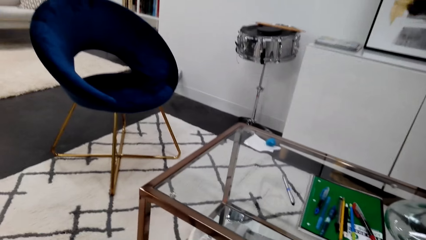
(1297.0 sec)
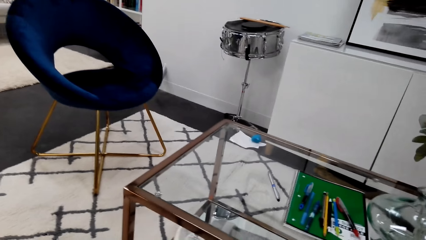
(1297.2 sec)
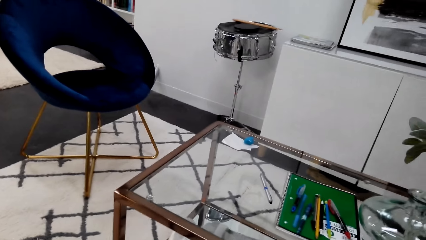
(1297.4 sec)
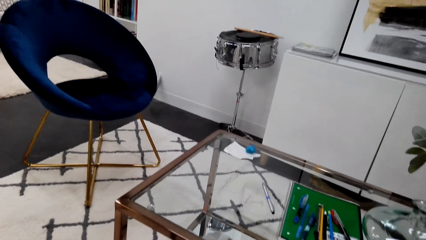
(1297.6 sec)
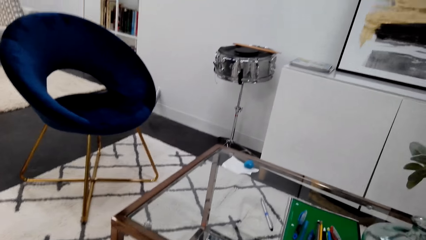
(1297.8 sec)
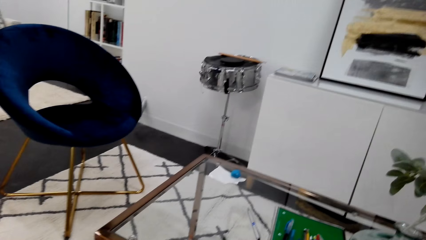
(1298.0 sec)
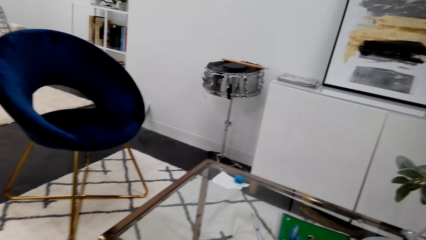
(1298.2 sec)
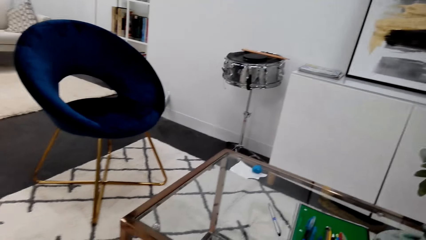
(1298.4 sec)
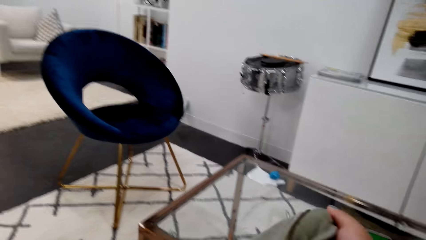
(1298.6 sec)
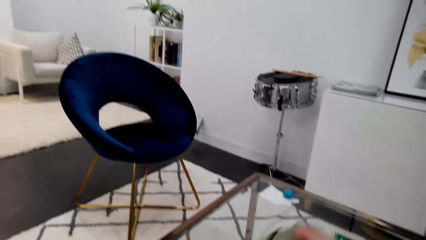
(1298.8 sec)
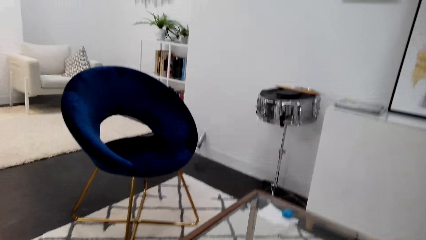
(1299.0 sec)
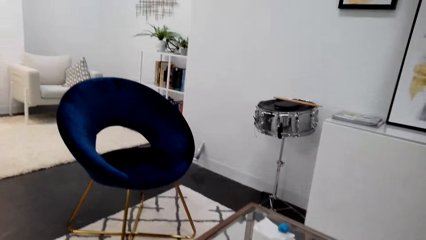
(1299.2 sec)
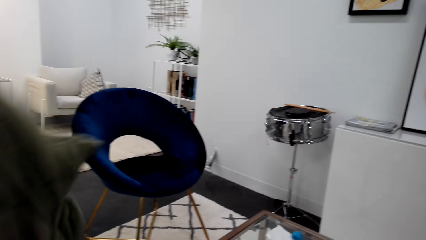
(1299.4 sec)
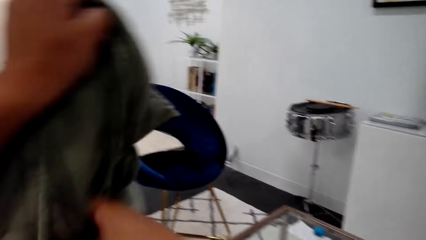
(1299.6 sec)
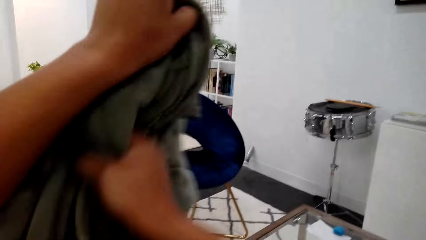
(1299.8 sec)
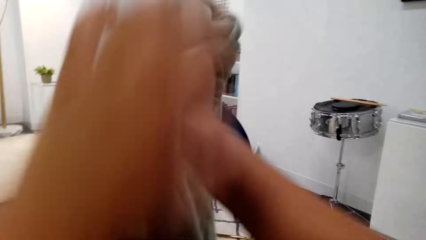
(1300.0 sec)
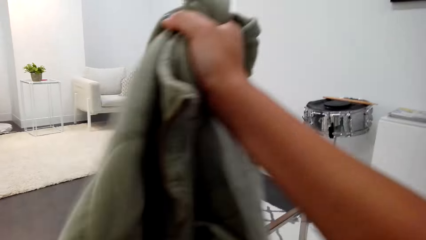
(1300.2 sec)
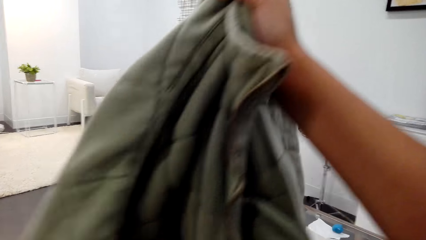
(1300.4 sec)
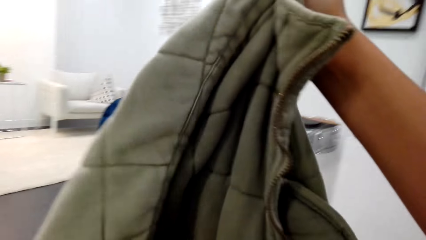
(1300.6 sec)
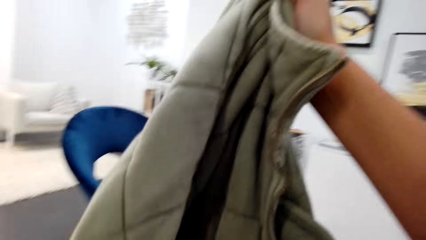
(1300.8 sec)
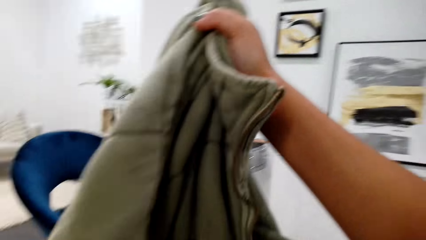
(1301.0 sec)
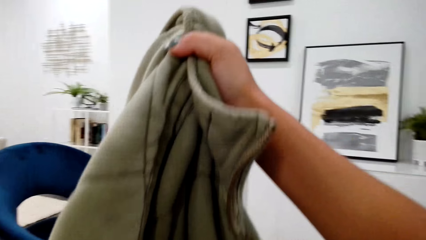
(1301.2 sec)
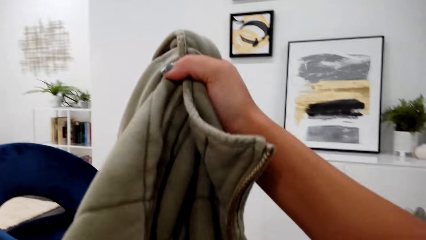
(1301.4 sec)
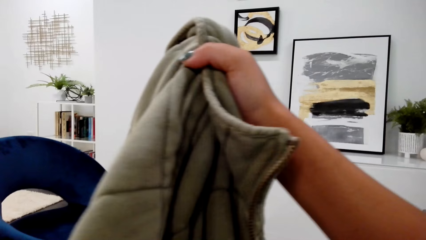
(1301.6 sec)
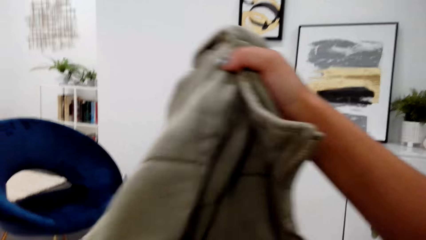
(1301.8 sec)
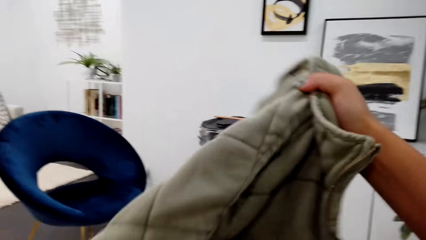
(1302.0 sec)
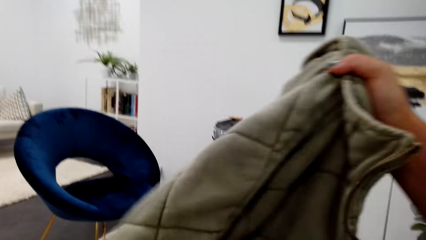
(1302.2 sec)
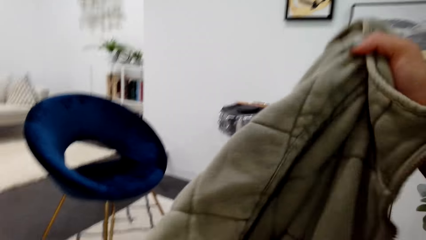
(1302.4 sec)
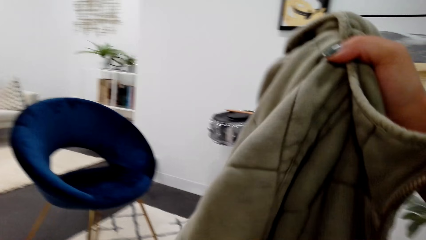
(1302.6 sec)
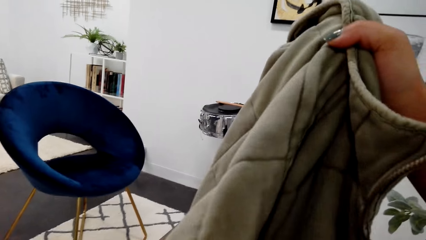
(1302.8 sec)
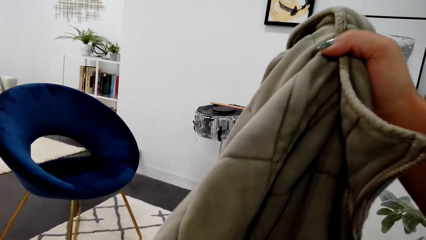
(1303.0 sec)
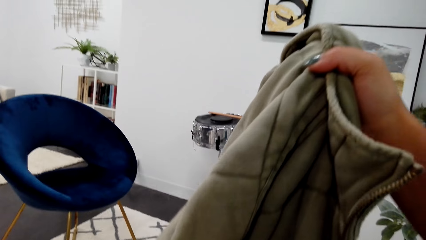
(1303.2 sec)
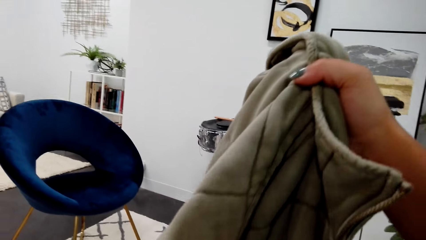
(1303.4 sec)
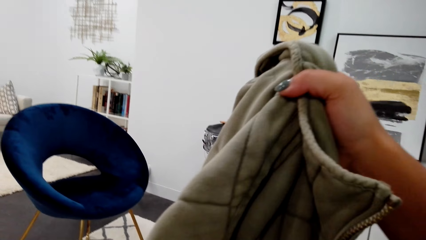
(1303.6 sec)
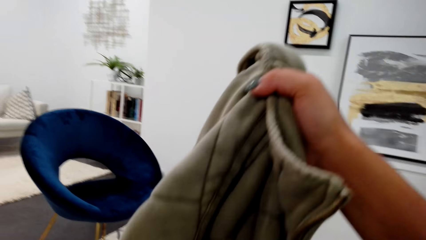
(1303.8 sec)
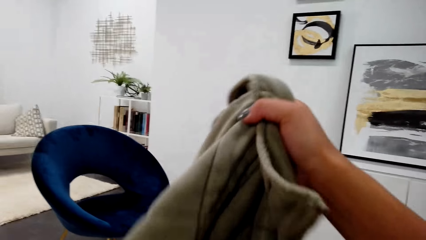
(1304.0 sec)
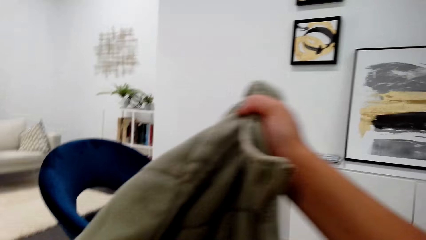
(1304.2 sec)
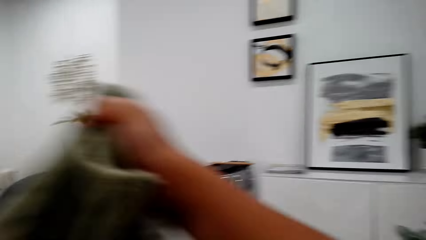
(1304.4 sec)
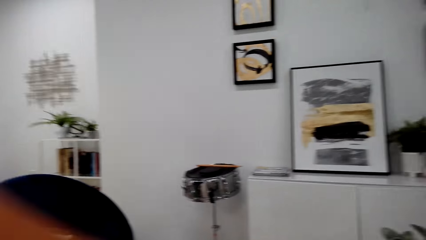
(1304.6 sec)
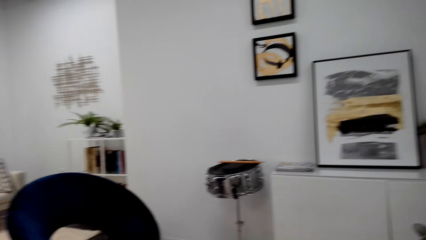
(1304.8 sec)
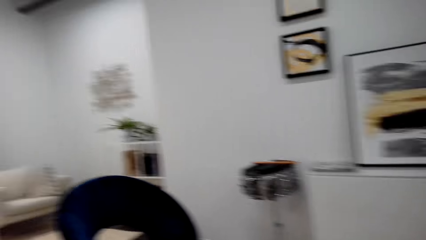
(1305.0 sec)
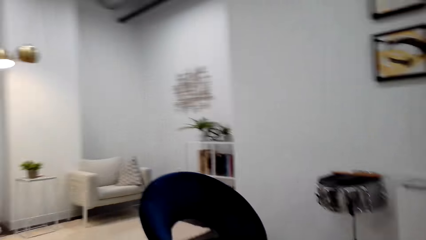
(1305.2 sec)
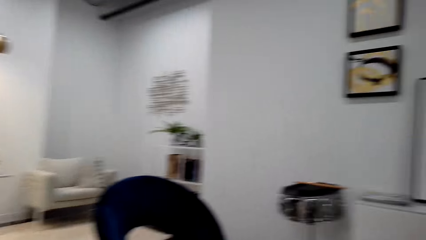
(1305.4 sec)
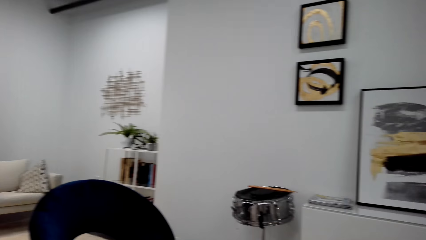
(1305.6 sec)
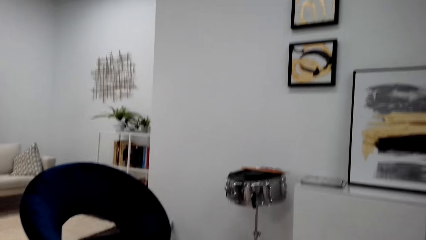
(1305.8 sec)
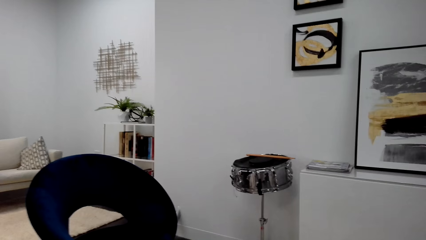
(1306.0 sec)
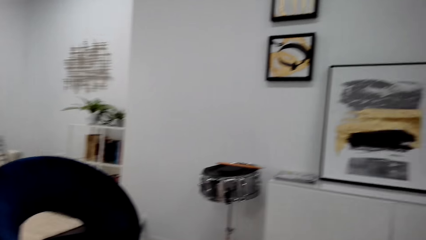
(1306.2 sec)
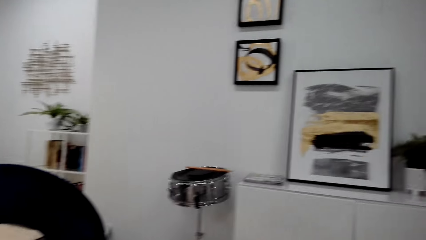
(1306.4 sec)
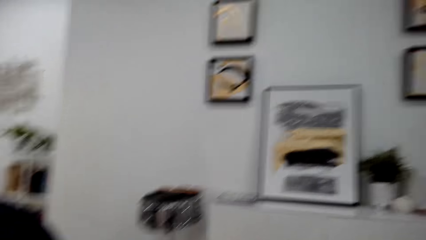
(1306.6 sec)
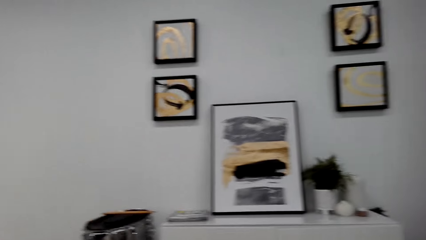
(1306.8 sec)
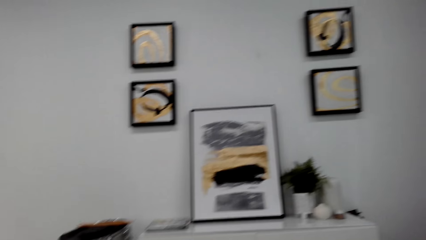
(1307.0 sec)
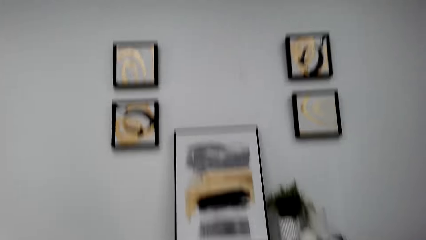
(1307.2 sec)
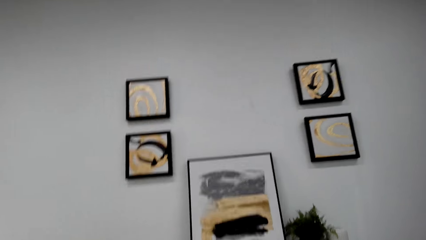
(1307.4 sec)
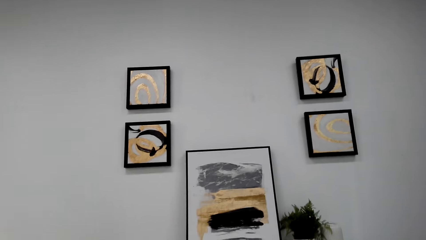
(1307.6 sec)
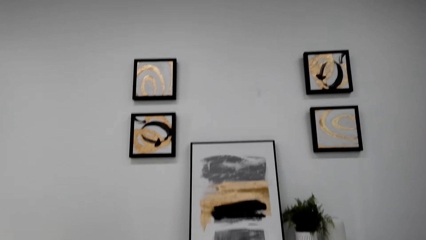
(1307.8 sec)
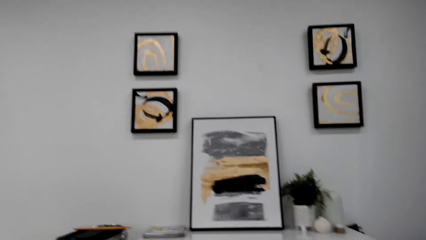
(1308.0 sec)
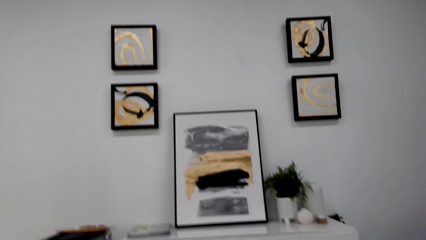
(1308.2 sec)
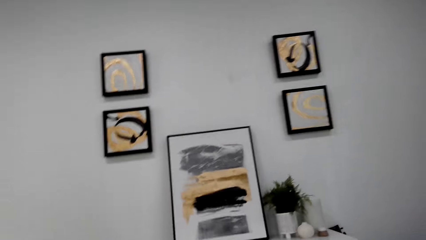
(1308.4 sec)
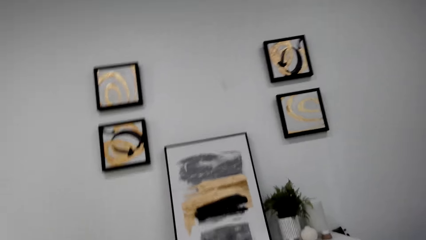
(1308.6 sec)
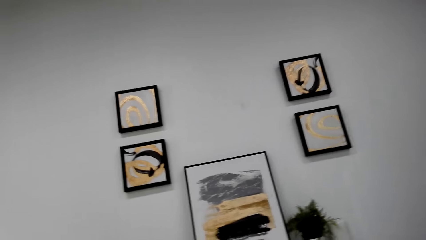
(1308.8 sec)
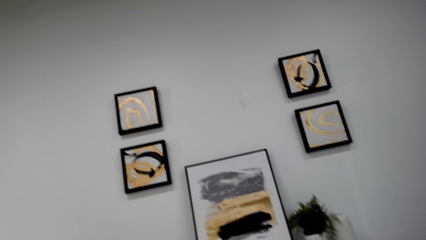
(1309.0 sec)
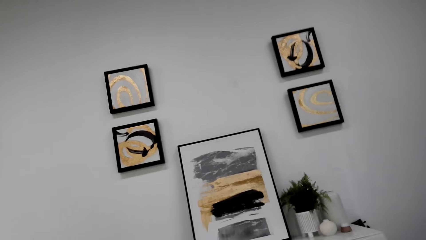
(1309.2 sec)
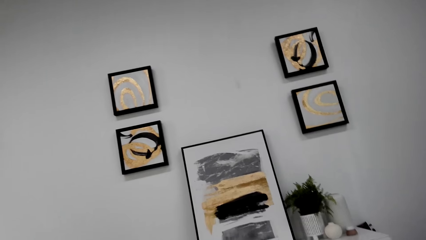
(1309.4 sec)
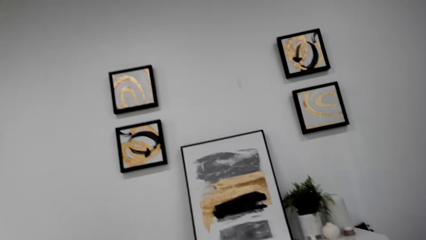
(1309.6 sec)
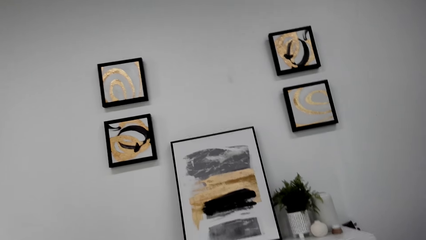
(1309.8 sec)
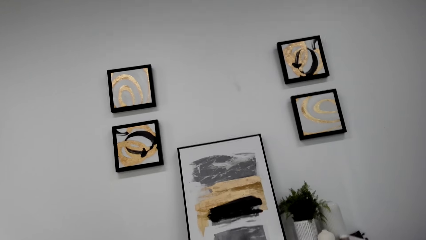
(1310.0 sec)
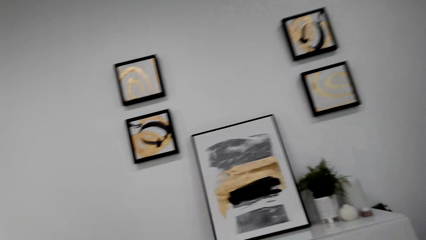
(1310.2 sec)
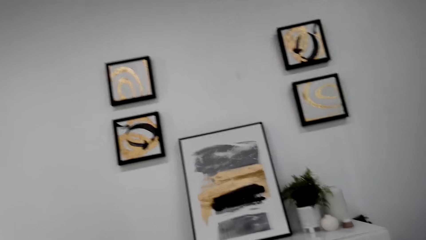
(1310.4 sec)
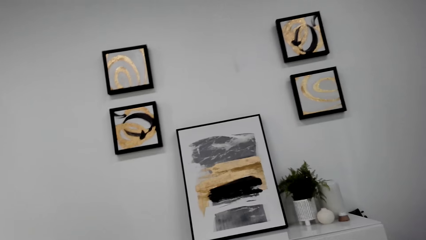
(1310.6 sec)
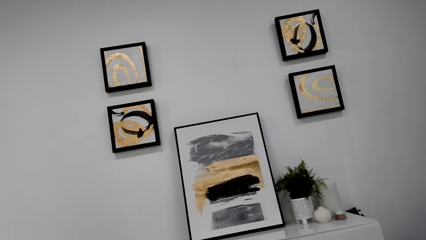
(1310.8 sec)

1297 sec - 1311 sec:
The camera wearer stares at the table. They hold a jacket. They lift the cloth. They adjust the cloth. They stare at the wall. They look around the room.
